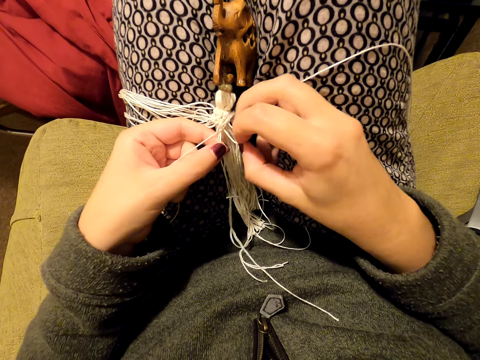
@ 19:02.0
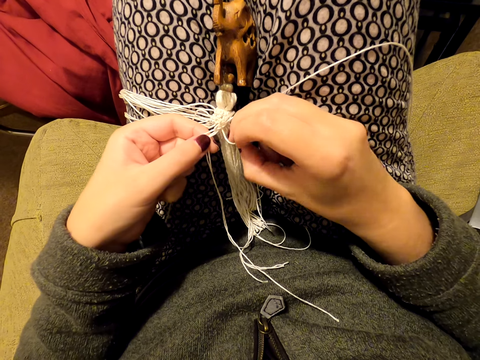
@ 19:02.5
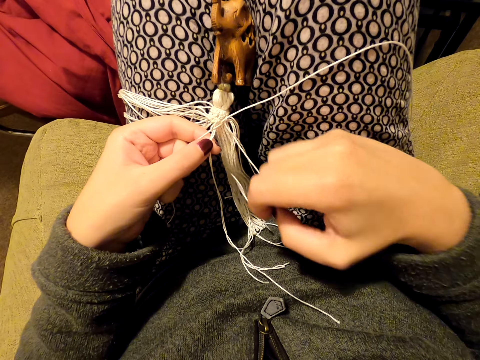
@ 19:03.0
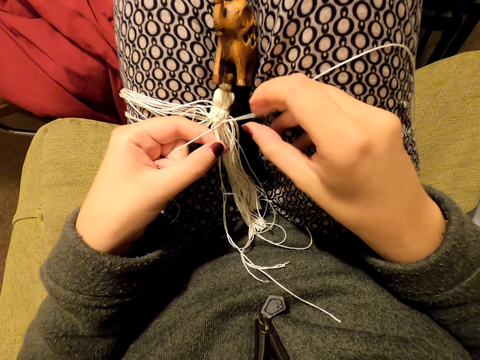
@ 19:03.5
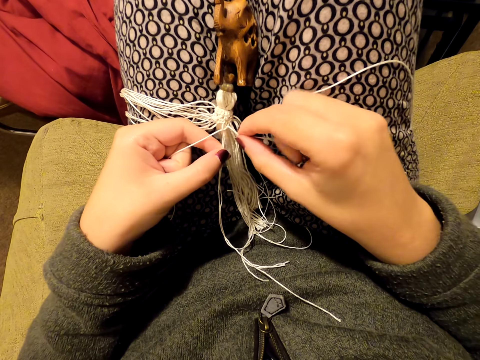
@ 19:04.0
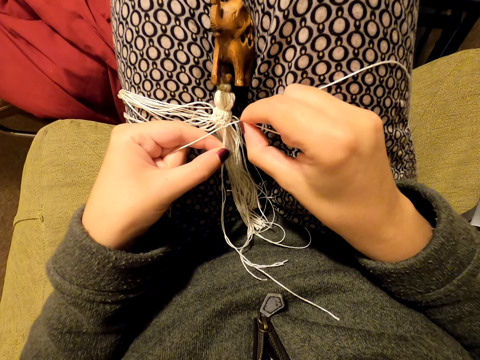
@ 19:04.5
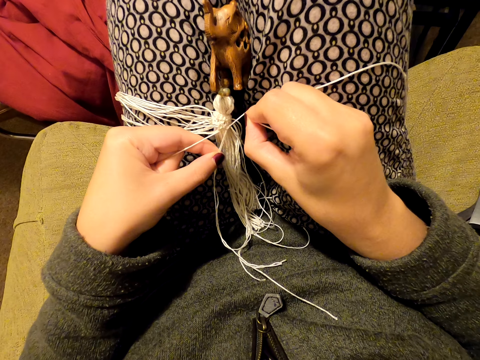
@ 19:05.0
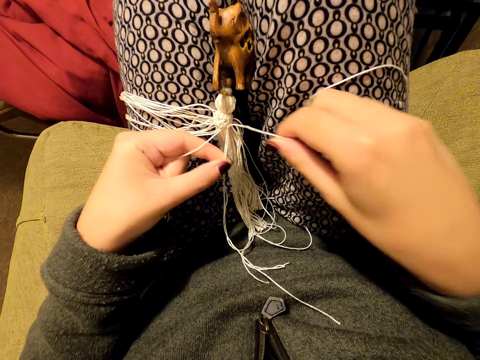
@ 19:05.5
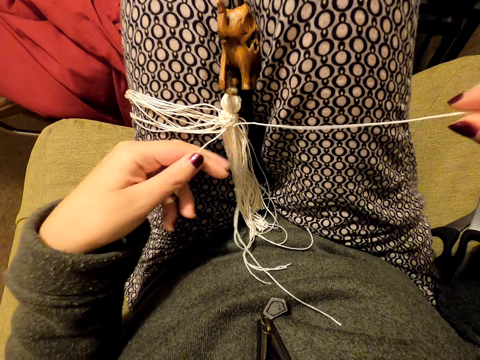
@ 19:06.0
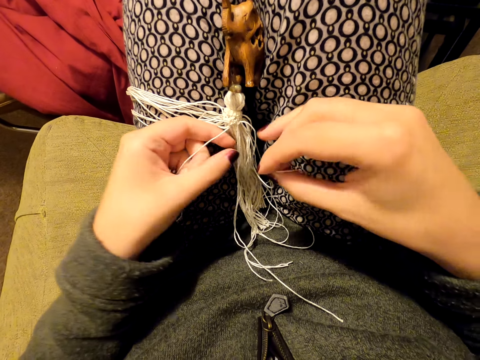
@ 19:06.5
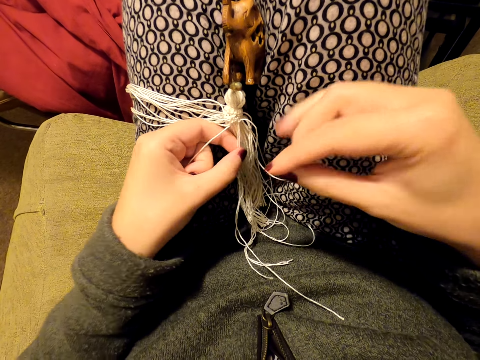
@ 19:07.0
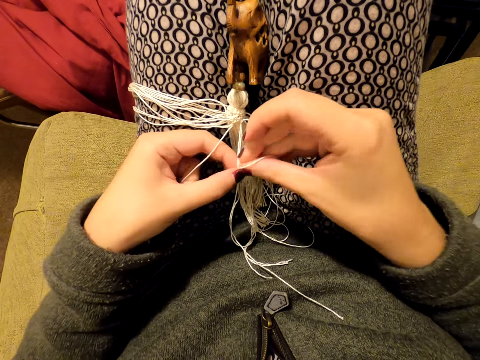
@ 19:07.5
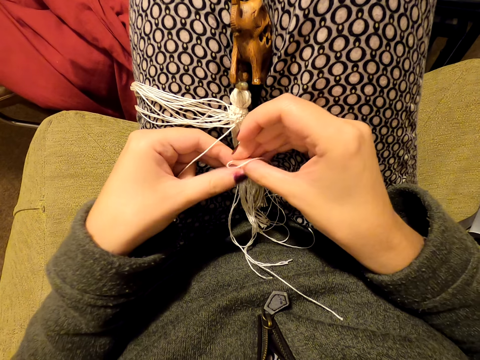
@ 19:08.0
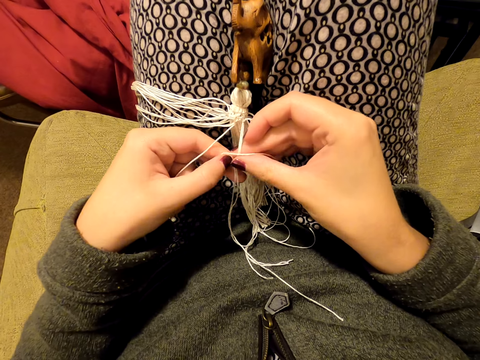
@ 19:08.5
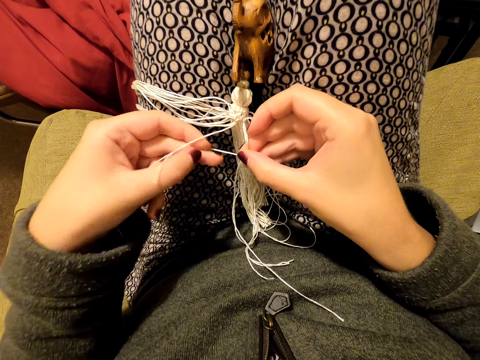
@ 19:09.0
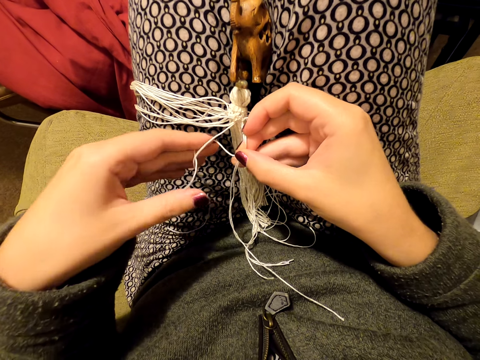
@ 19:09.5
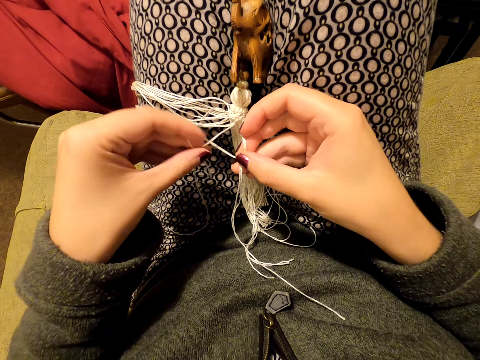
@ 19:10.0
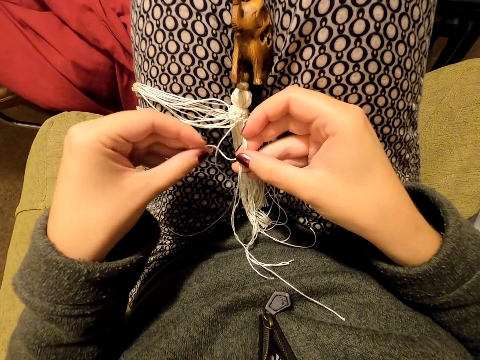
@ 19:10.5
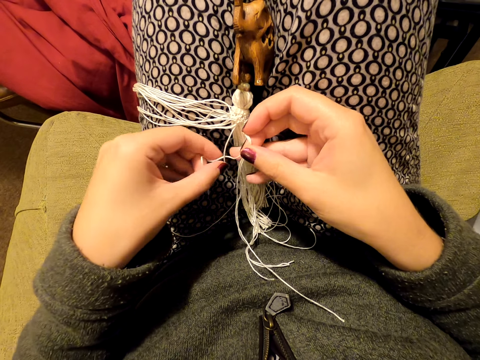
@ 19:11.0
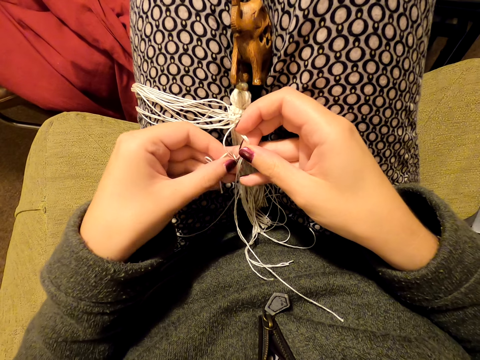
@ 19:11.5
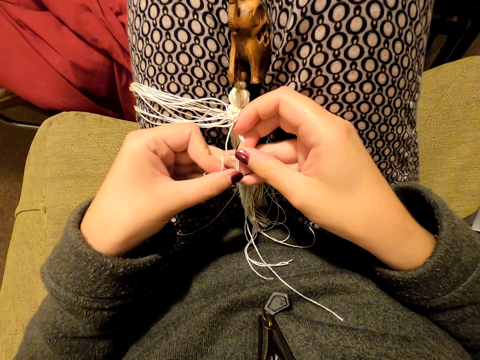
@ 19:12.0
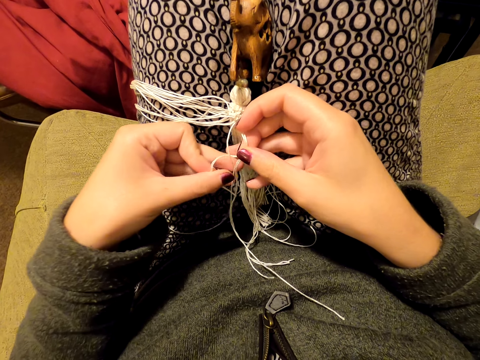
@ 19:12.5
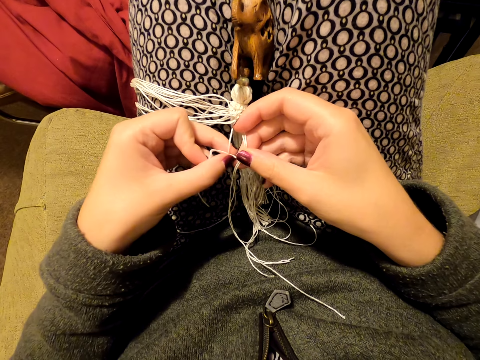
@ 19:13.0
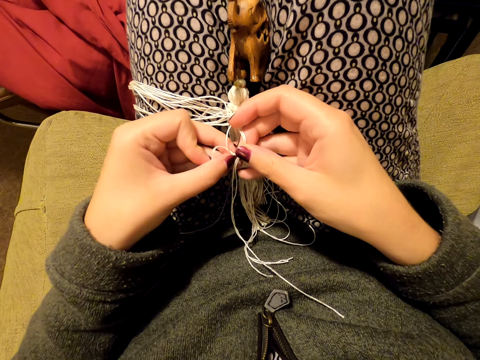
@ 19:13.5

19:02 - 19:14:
The camera wearer tightens the knot. They pull the thread. They knit a tassel decoration with both hands.

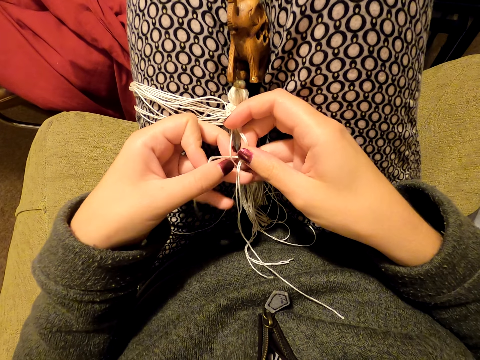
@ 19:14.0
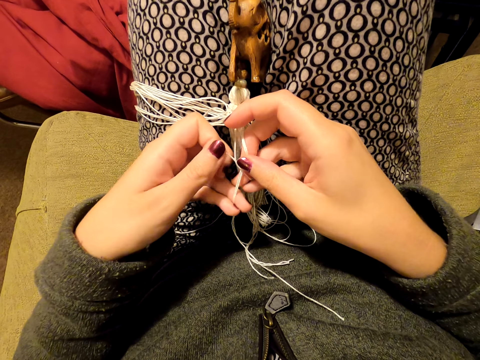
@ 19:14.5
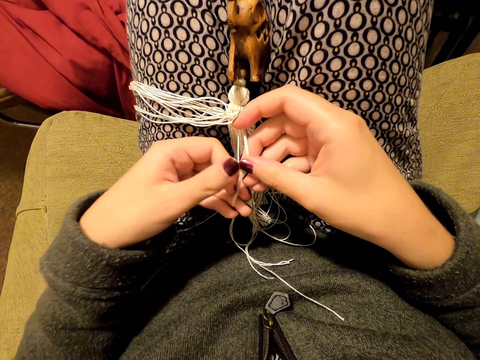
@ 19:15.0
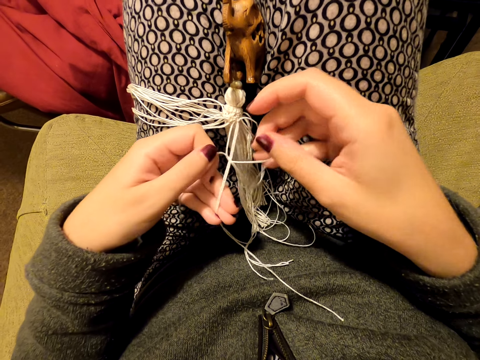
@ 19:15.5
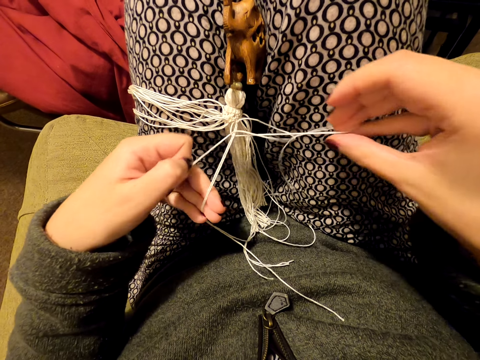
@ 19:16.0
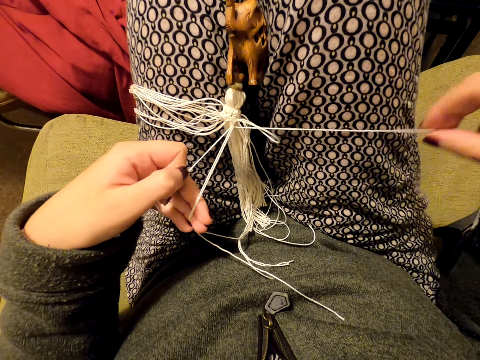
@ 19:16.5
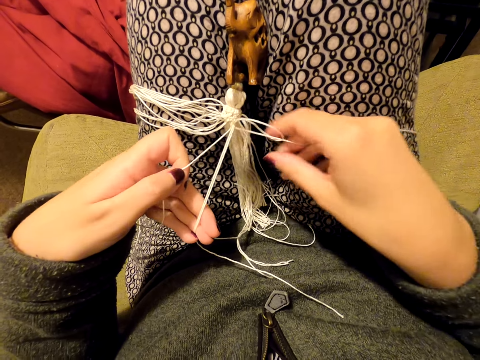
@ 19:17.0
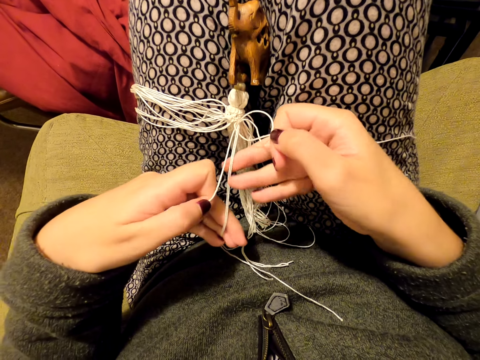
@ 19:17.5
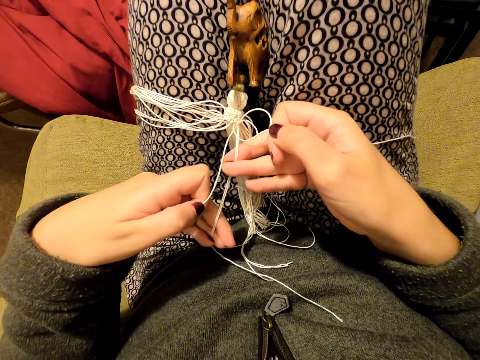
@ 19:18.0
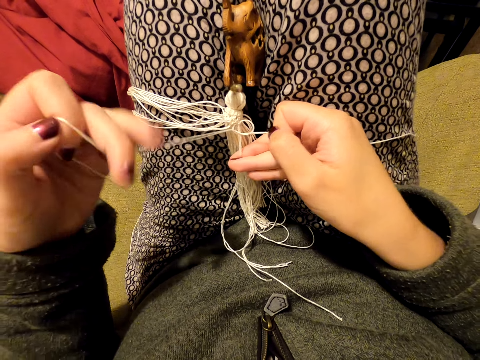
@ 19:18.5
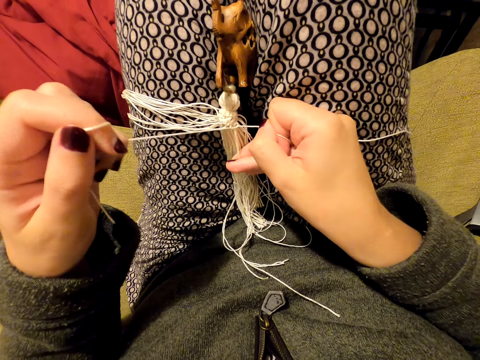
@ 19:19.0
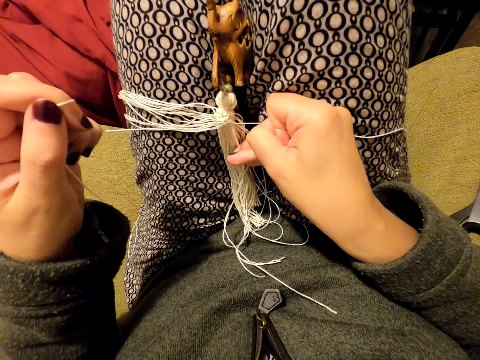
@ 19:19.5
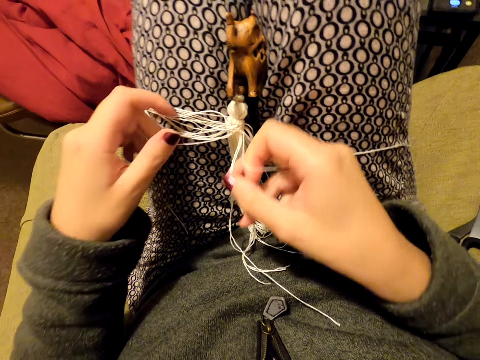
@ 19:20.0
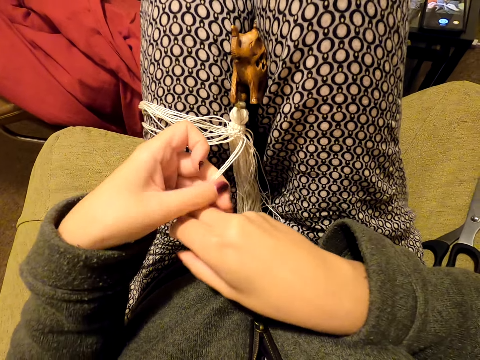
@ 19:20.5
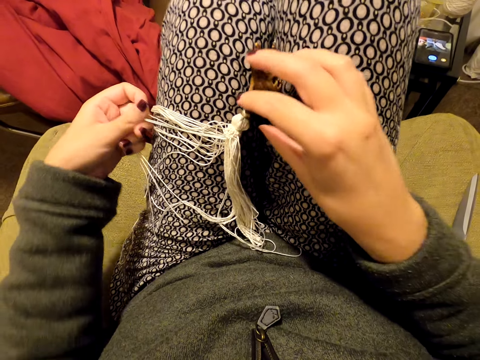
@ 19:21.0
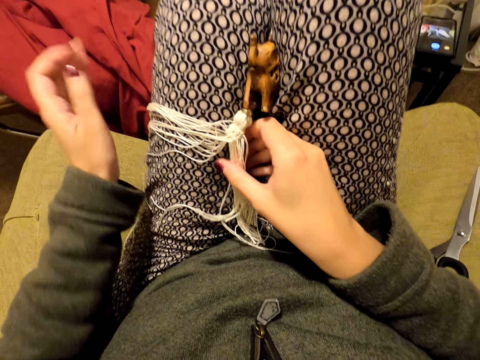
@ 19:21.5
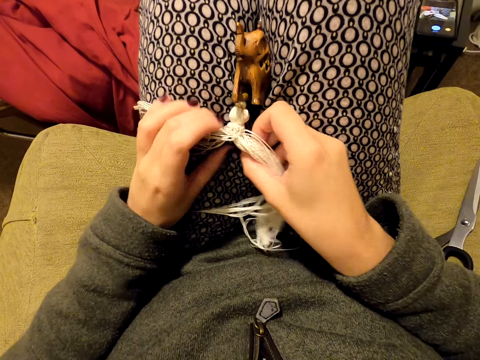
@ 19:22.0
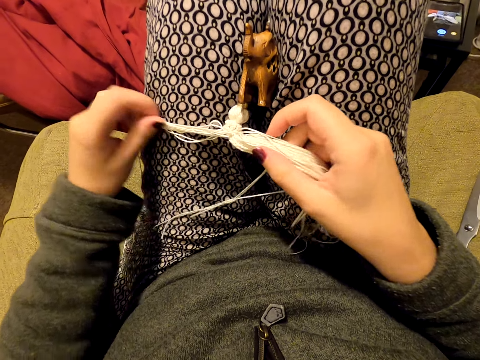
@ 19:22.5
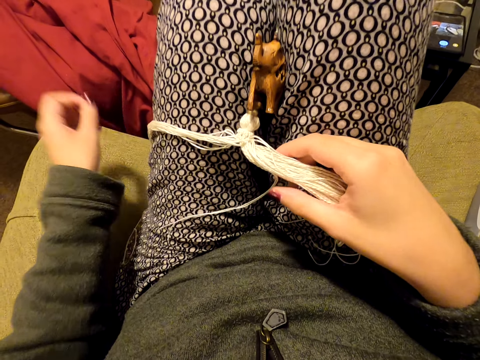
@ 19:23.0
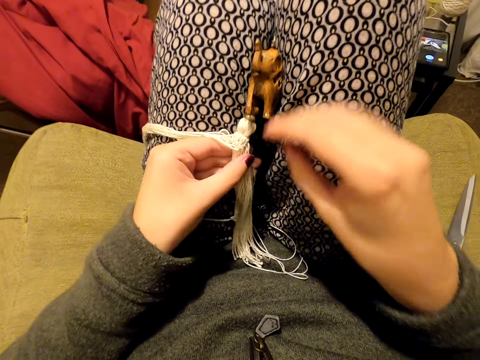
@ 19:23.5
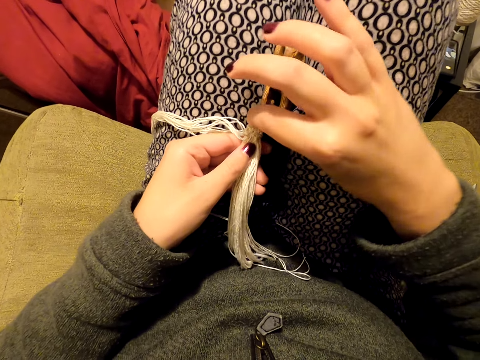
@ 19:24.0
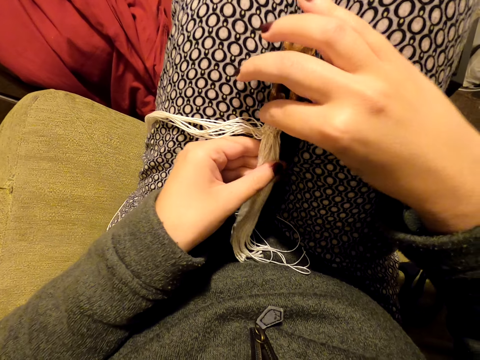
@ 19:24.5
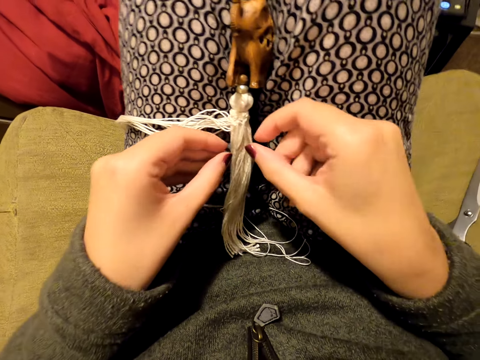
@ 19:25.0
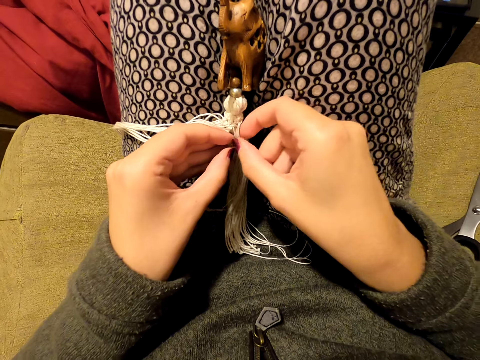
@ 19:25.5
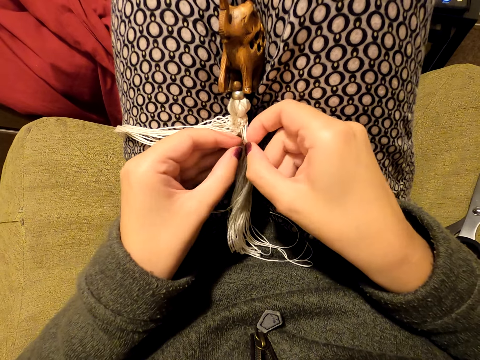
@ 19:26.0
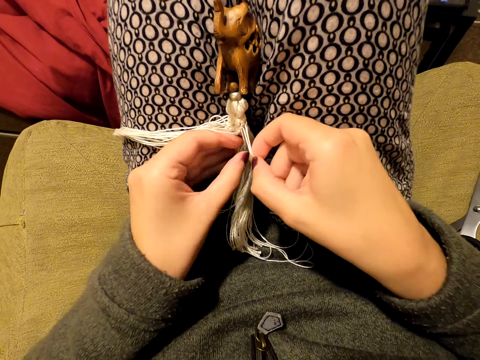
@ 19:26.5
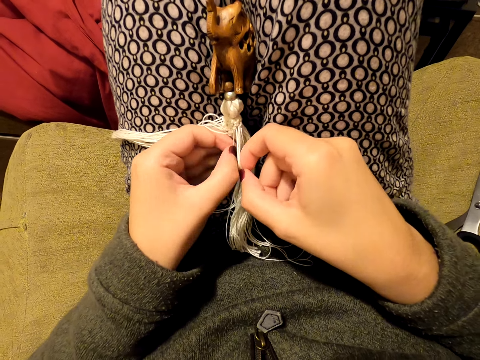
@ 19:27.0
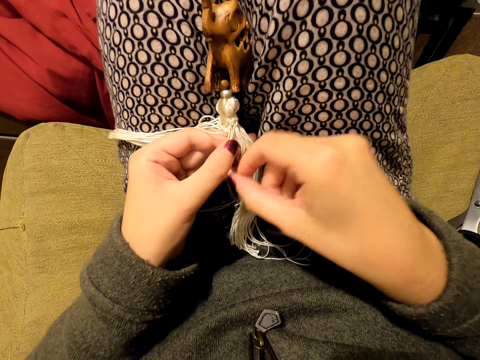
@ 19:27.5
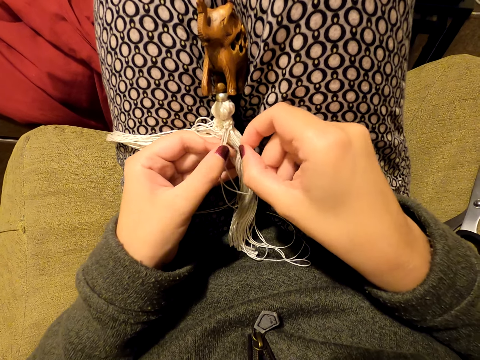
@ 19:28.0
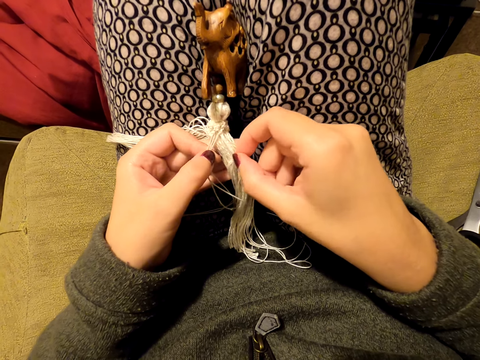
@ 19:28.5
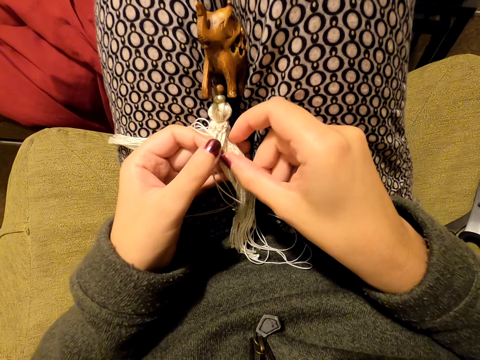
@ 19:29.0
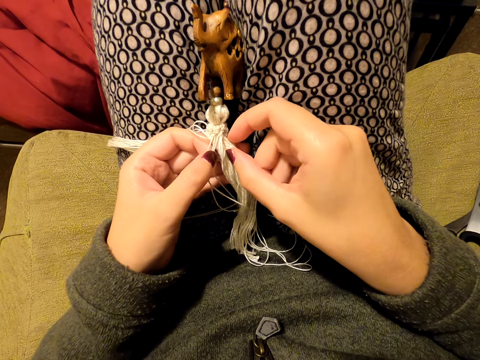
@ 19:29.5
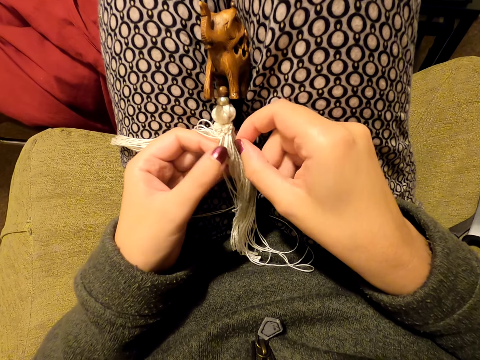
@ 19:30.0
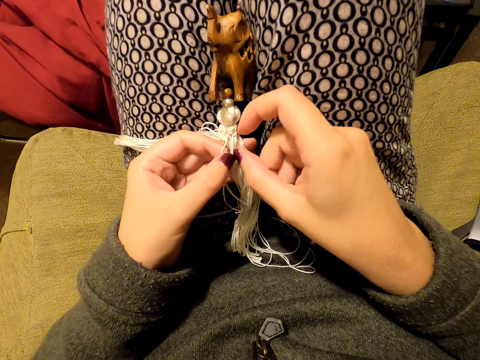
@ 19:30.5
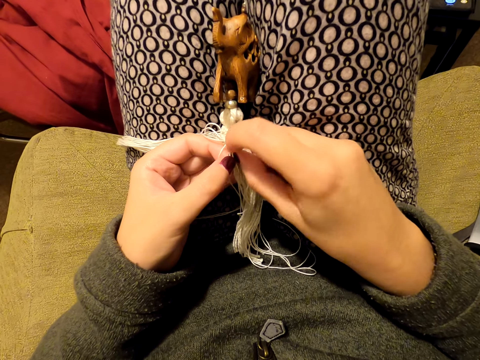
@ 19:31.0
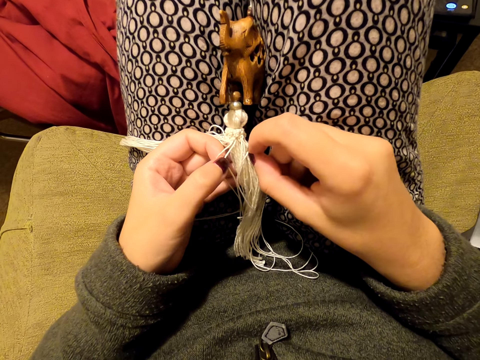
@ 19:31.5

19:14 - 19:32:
The camera wearer pulls the thread. She puts the thread on her leg. She picks up the thread. She switches the thread to the other hand. She stretches the thread. She pulls the thread. She tightens the knot. She switches the threads to the other hand. She puts the threads on her leg. She picks up the thread. She pulls the threads. She switches the threads to the other hand. She holds the tassel decoration with both hands. She aligns the threads. She picks up the threads. She adjusts the thread.
